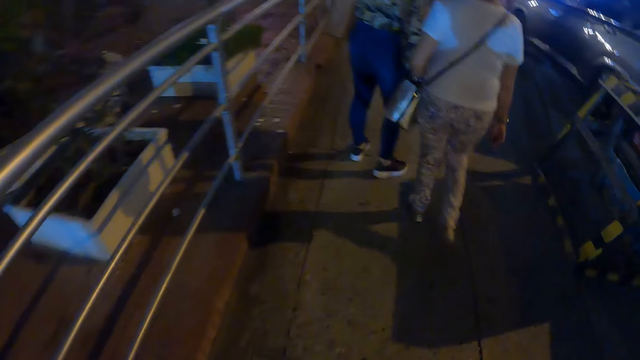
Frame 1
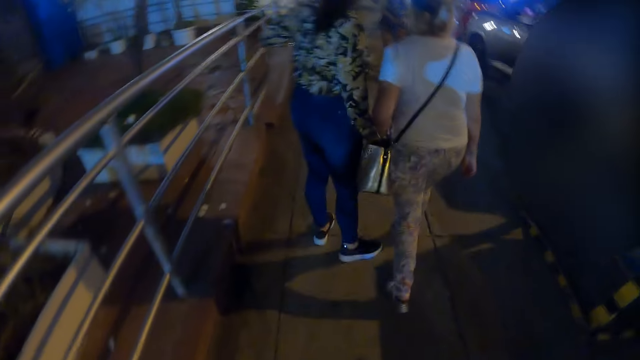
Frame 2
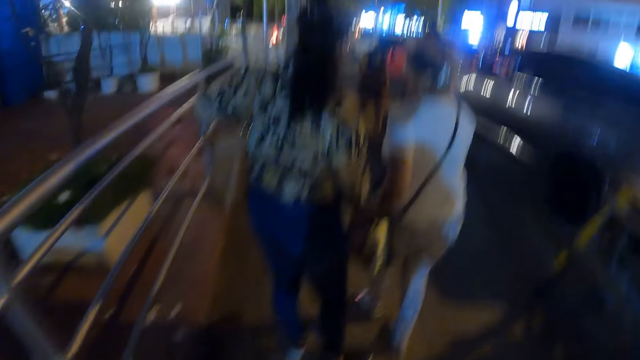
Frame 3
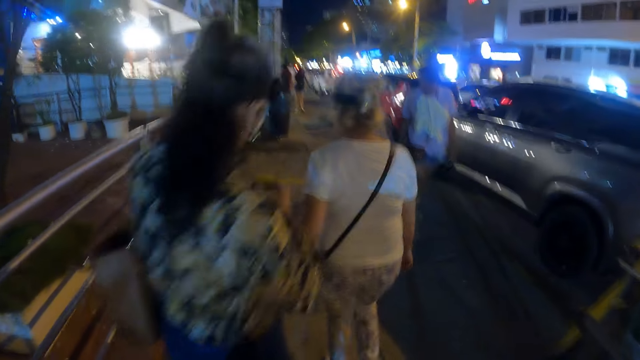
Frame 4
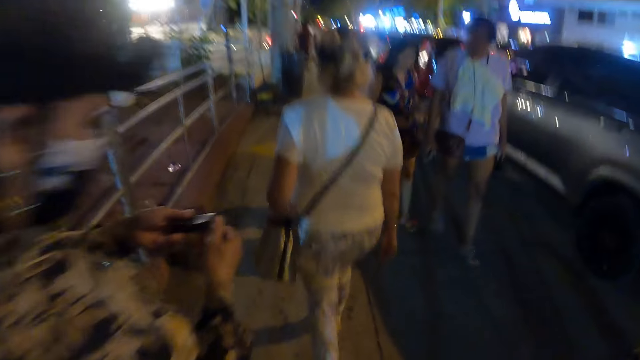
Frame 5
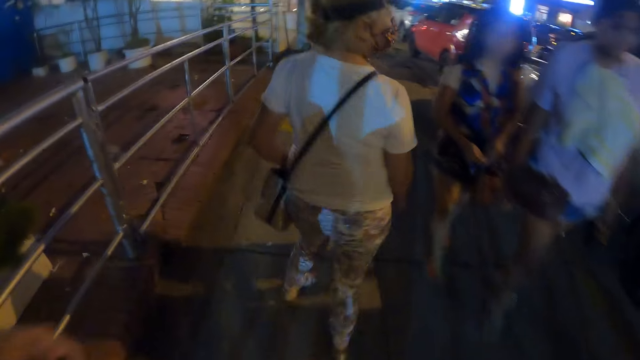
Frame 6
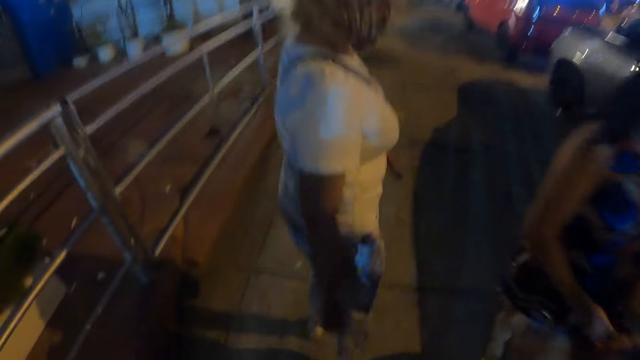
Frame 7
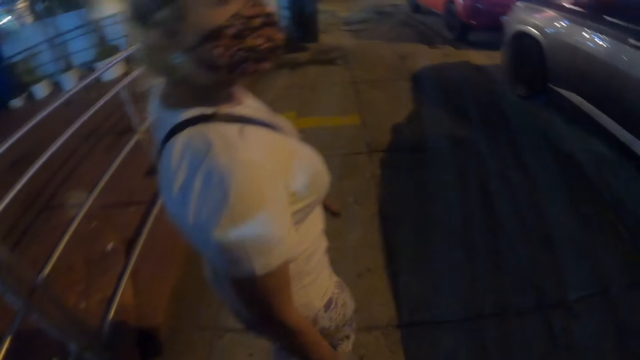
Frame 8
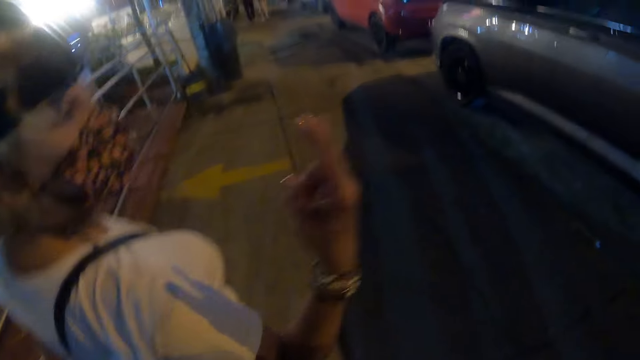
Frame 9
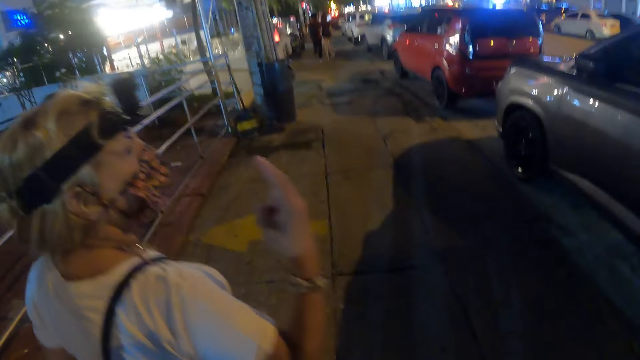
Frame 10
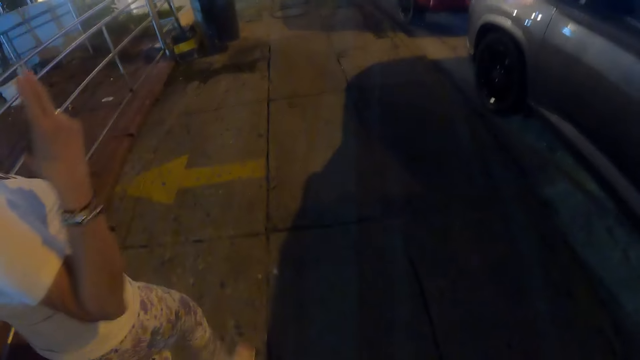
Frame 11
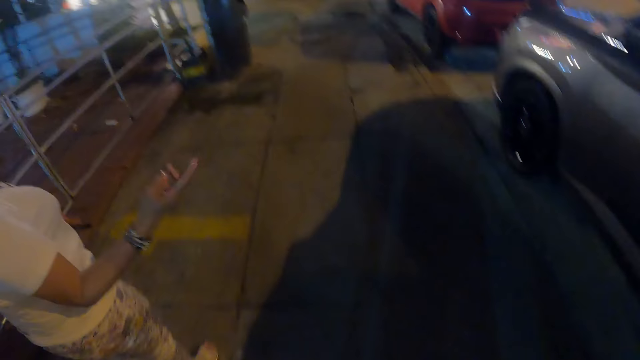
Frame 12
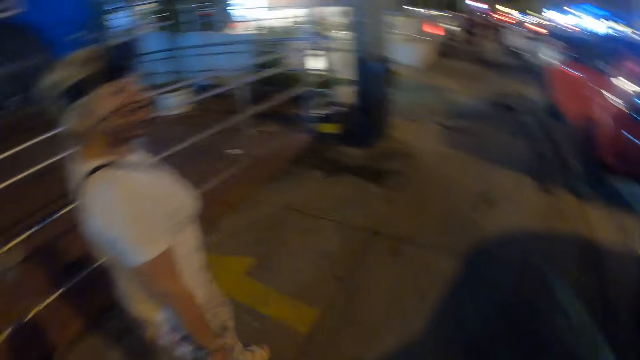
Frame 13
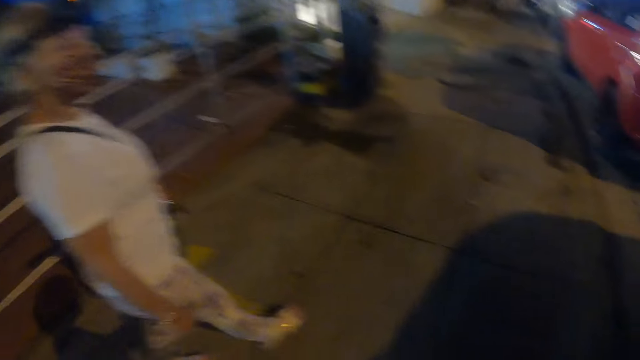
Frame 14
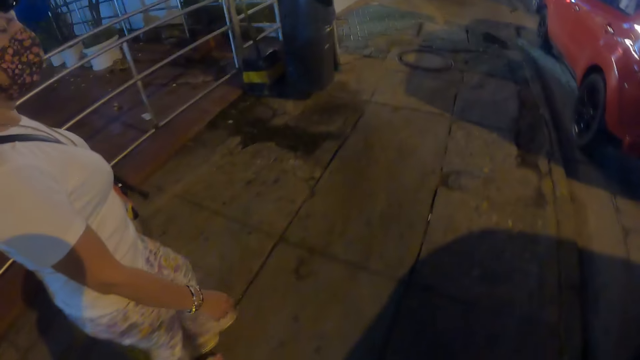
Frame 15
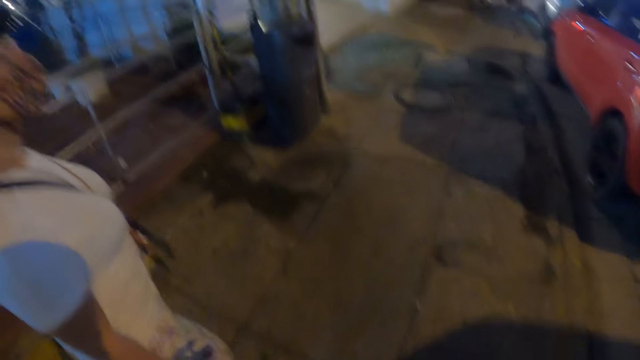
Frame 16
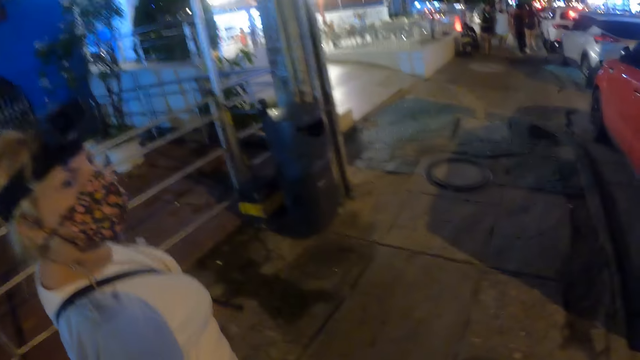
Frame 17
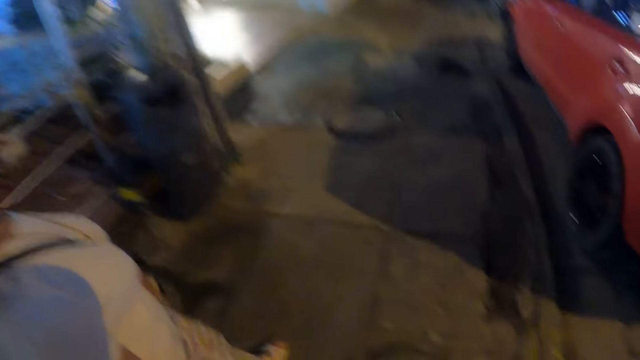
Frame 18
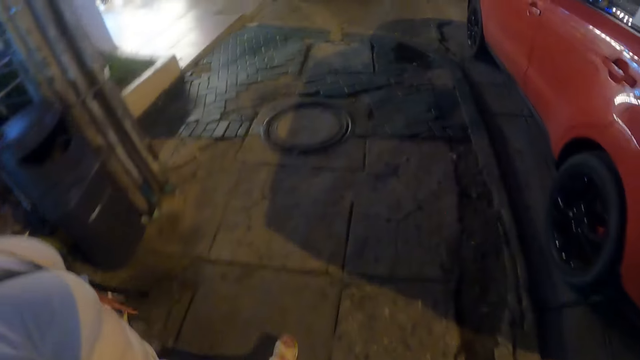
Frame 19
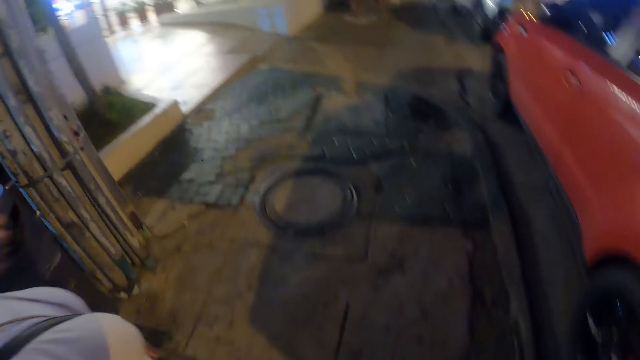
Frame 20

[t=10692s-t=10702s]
A lady stares at something. The camera wearer interacts with another lady. They walk around. The other lady walks around.

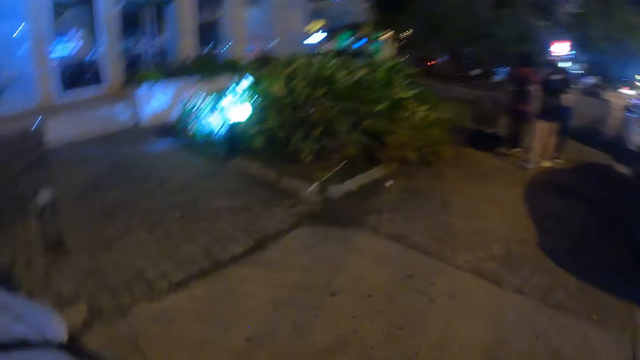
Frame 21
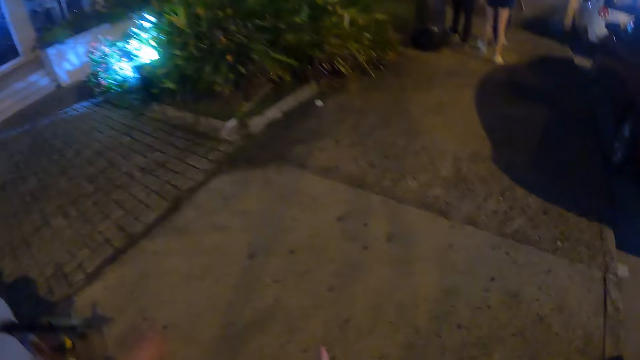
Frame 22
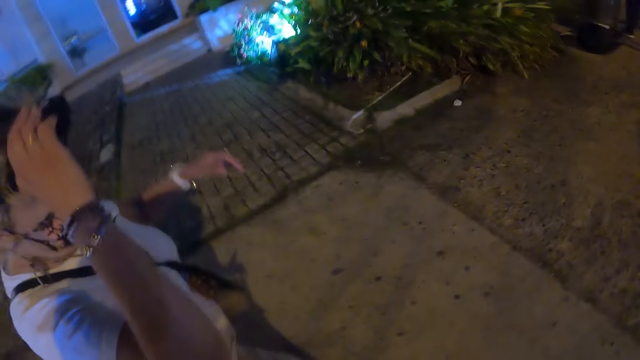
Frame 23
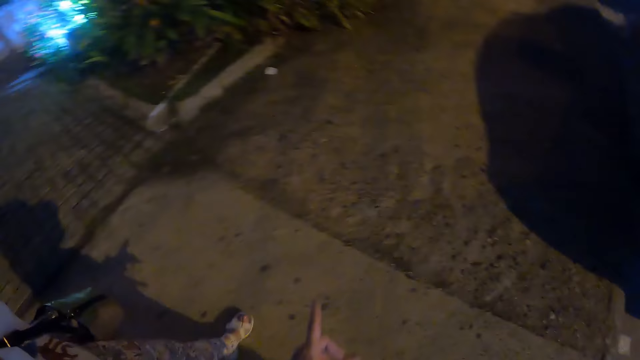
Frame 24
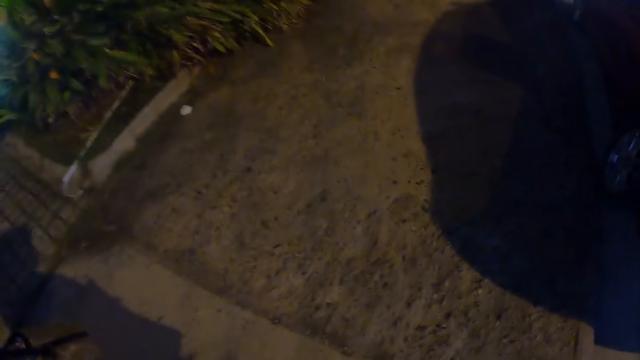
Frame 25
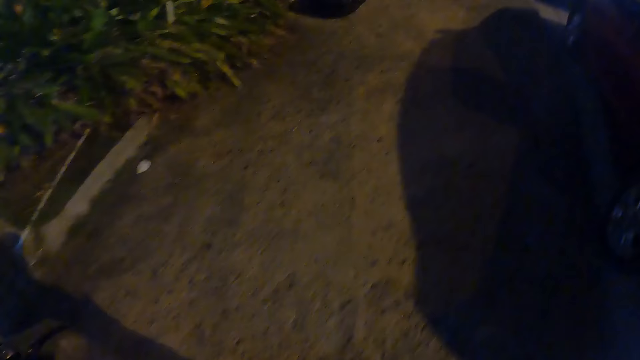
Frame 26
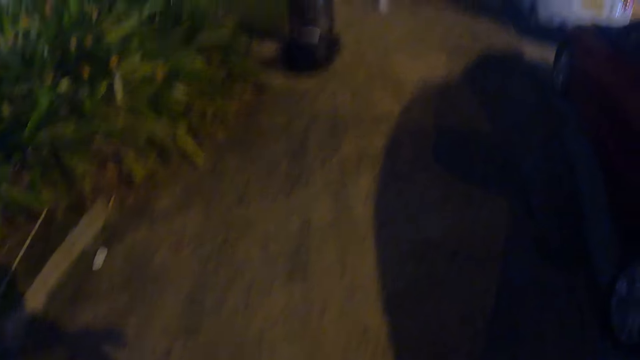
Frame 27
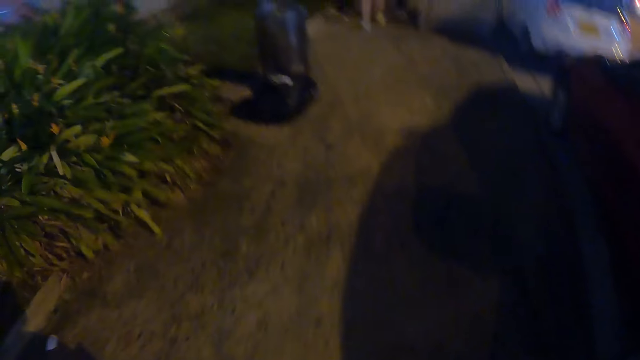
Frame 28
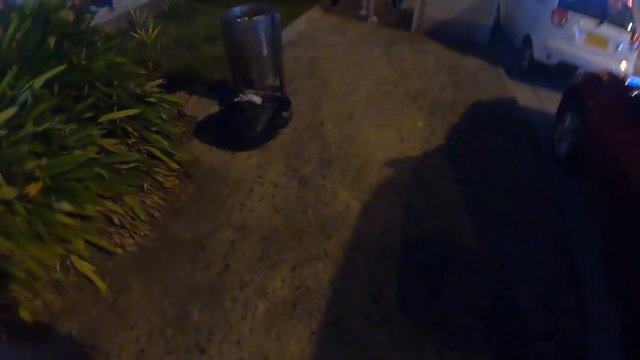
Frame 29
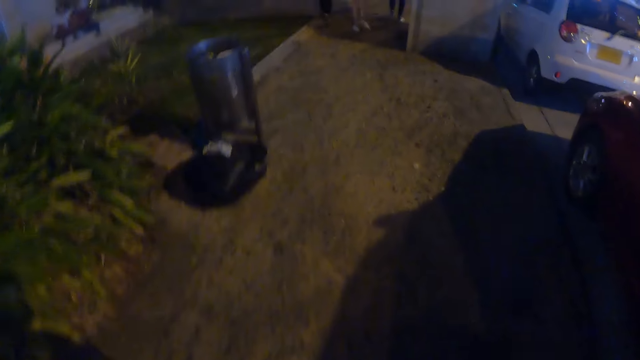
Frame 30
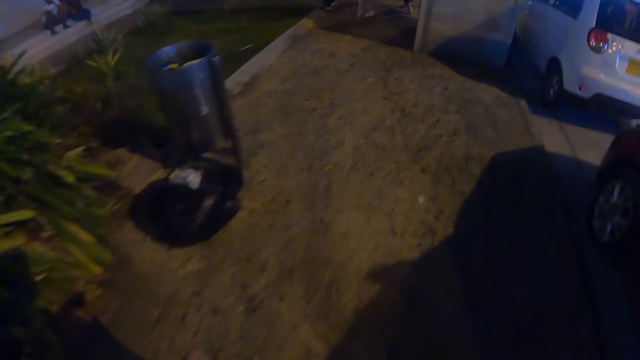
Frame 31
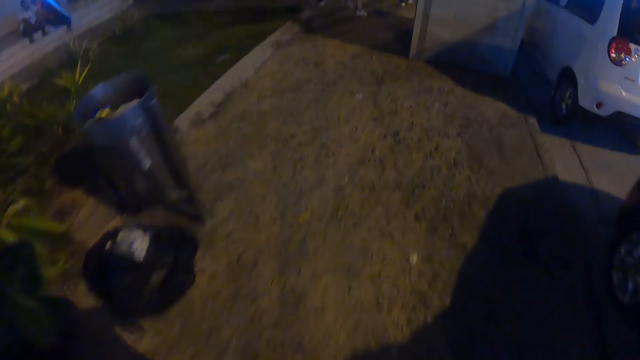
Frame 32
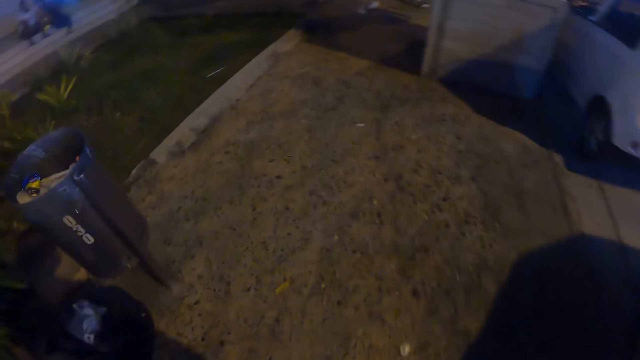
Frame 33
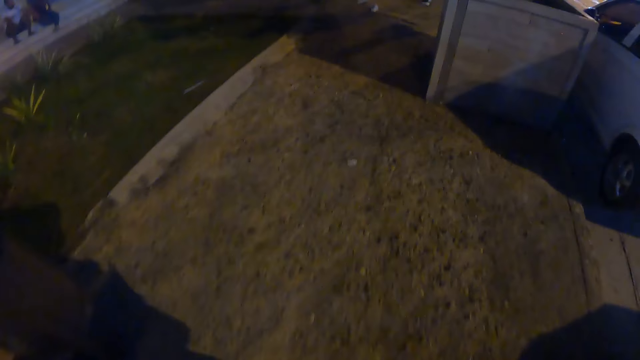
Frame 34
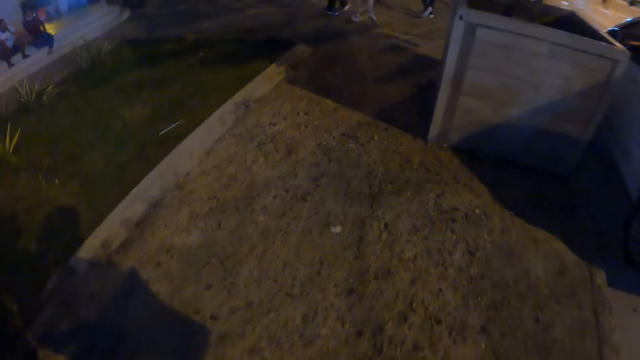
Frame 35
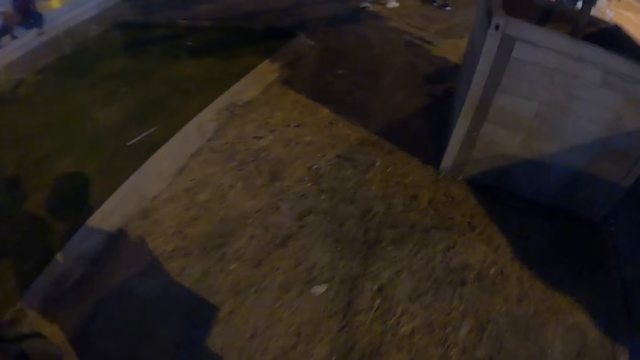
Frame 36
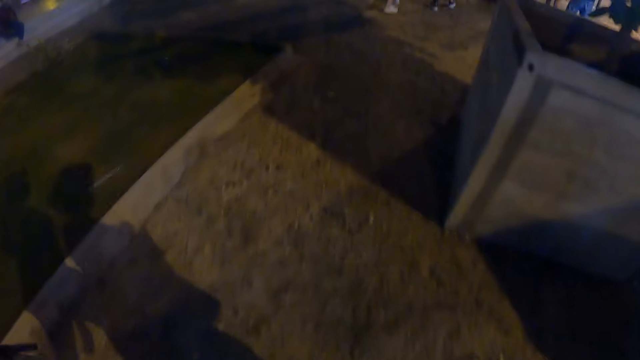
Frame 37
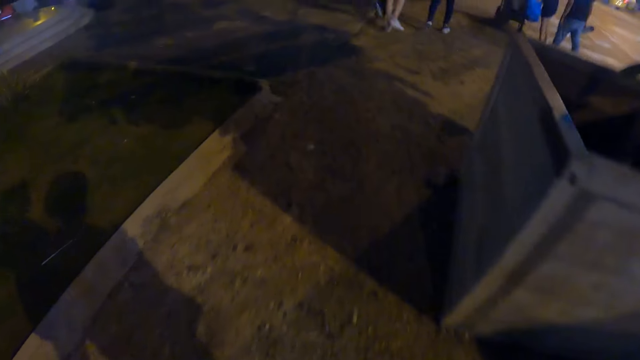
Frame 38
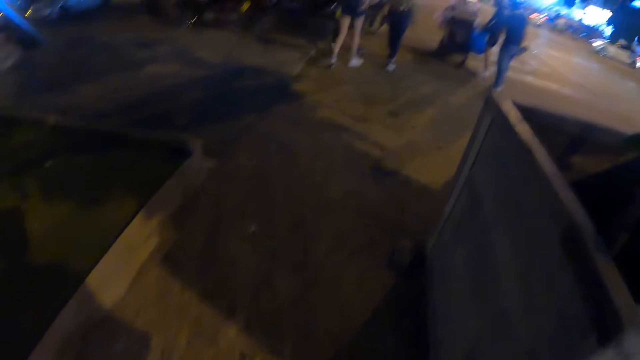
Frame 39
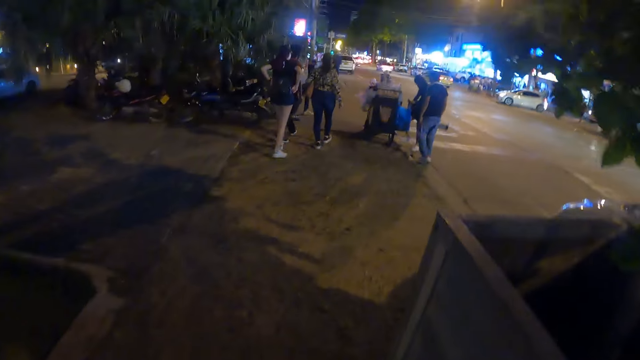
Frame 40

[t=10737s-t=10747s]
A lady touches the camera. The camera wearer interacts with the lady.
